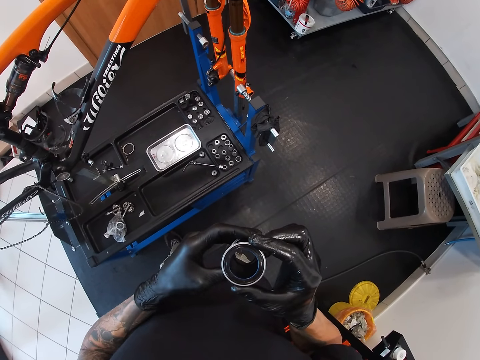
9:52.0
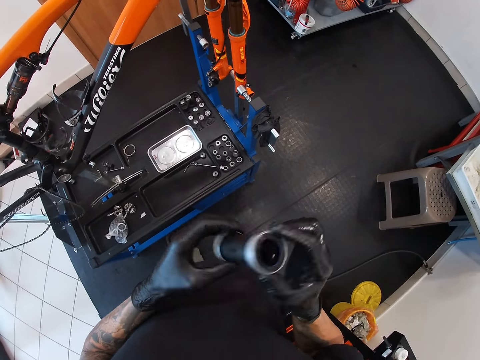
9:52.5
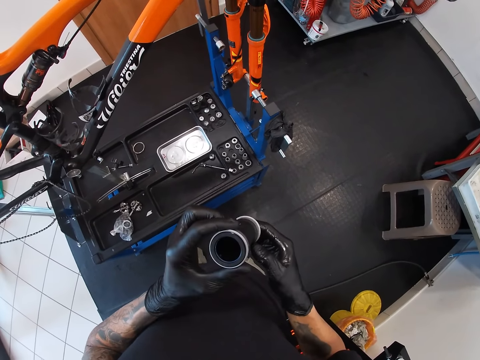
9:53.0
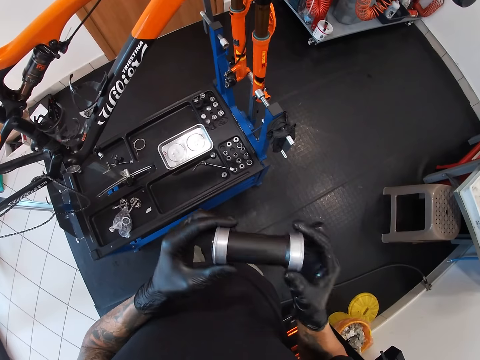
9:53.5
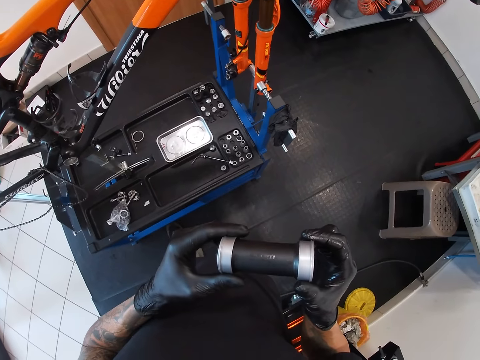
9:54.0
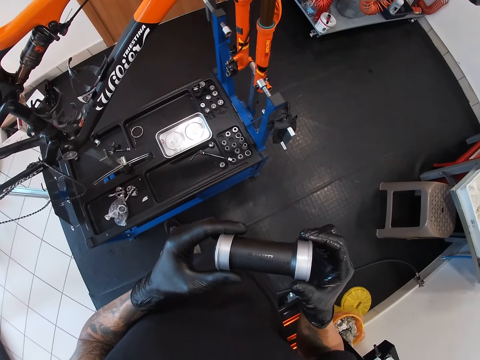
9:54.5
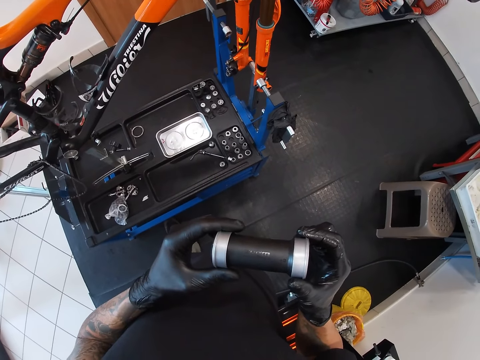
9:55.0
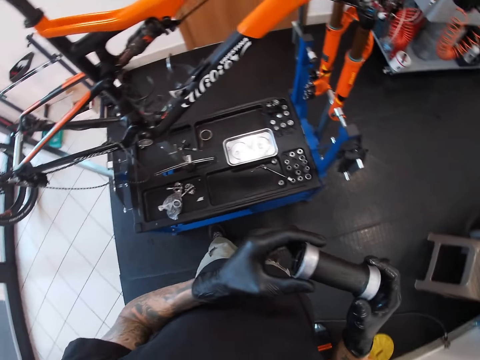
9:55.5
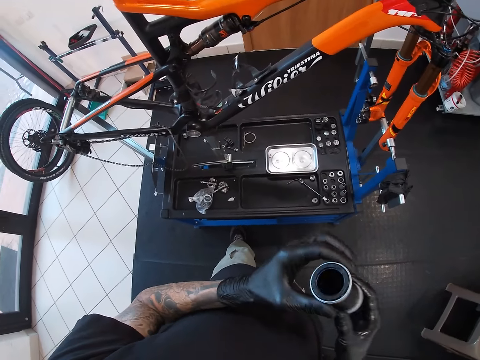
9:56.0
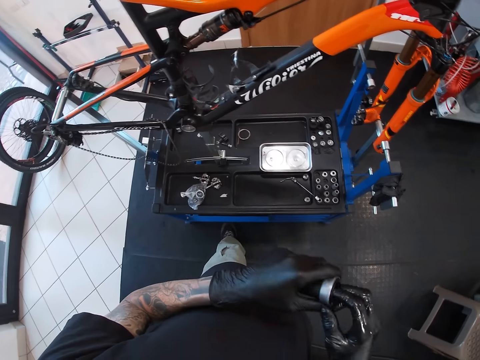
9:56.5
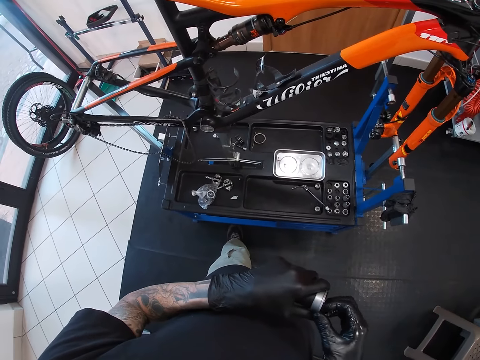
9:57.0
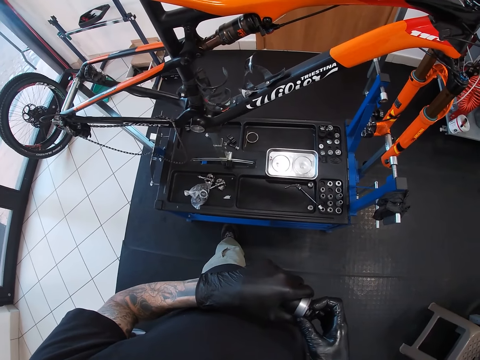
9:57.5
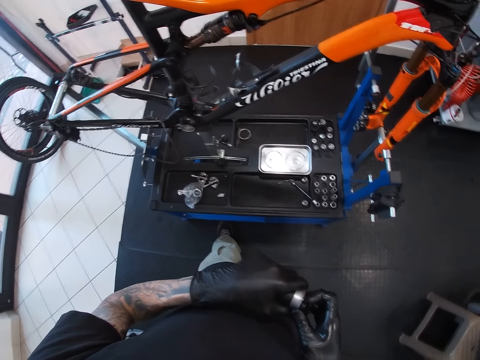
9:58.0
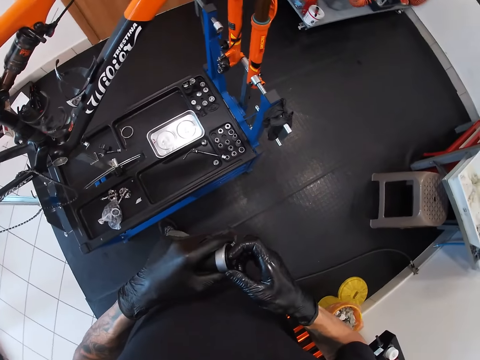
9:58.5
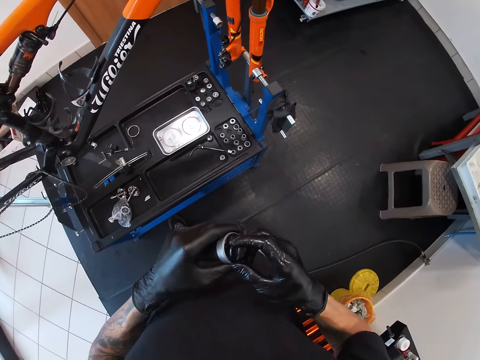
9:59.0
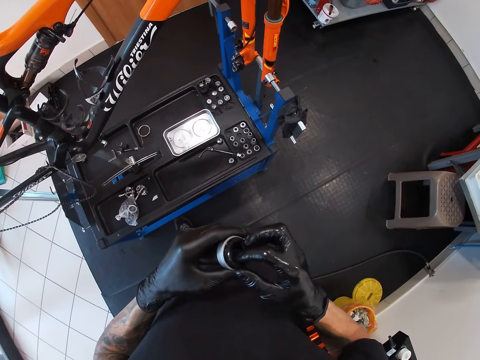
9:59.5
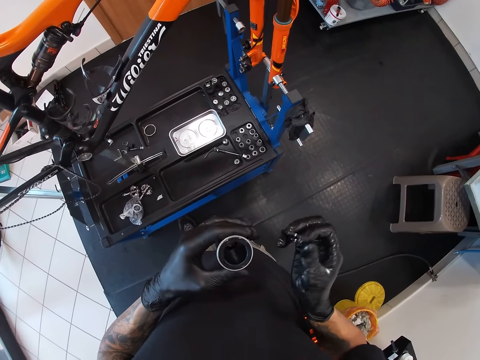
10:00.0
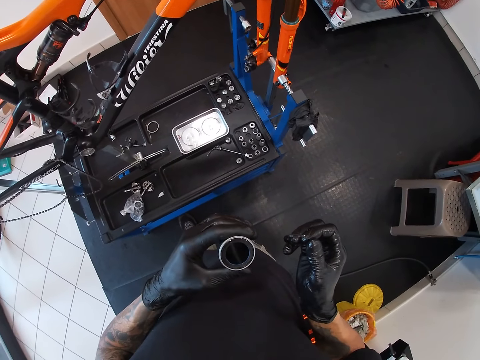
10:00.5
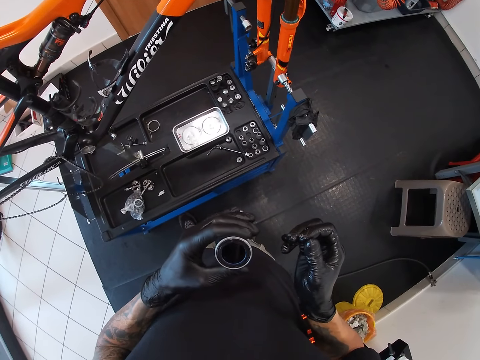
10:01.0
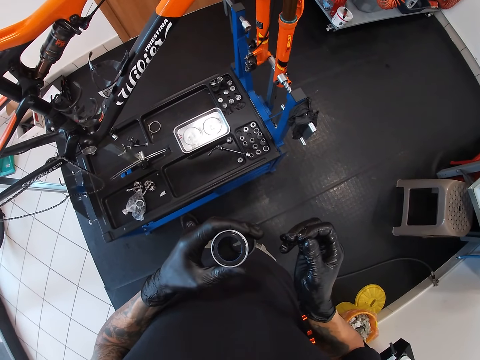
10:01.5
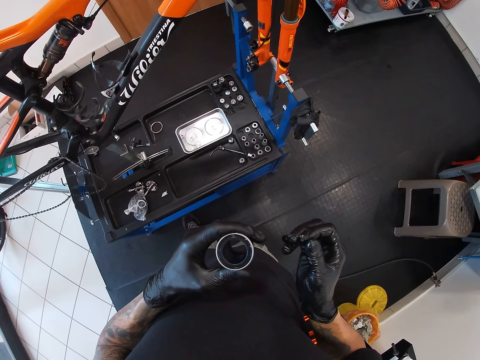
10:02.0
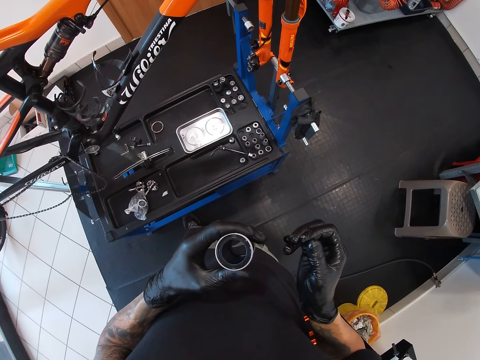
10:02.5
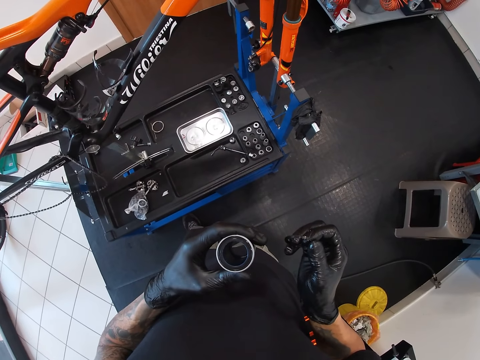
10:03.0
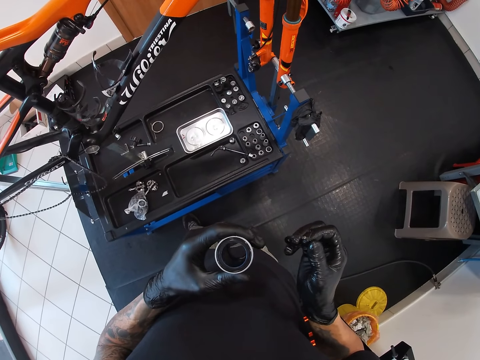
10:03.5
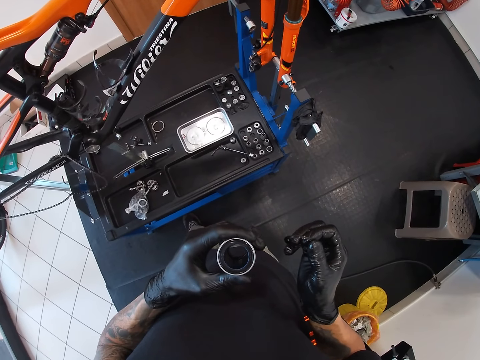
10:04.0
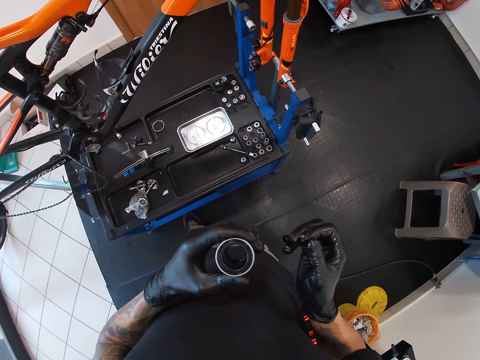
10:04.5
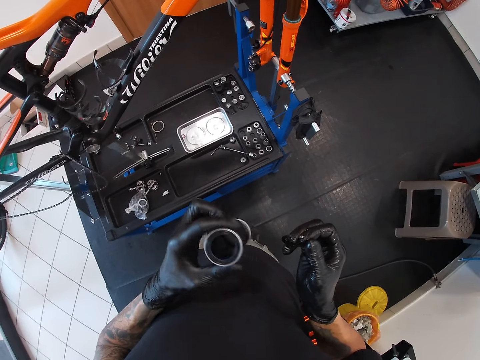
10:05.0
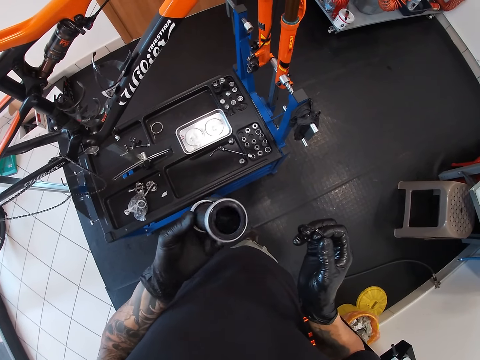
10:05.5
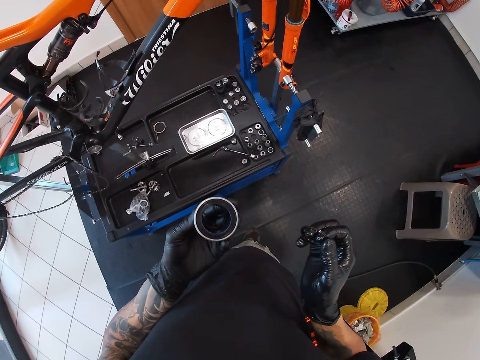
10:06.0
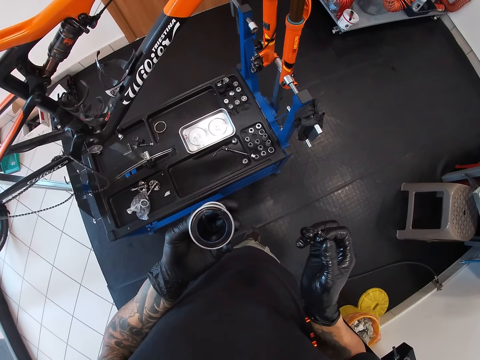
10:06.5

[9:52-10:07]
The camera wearer removes a plastic ring from the cylinder with his right hand. He examines the cylinder in his left hand.

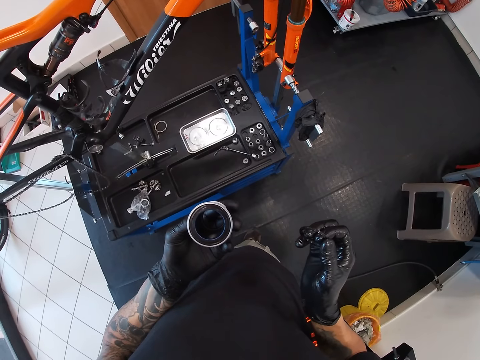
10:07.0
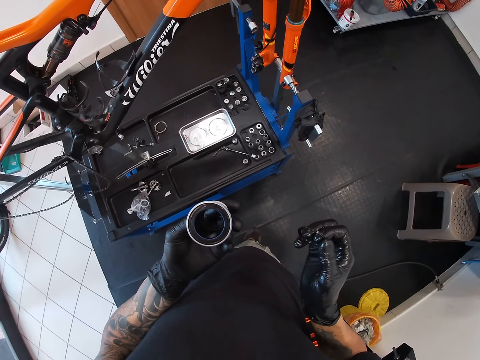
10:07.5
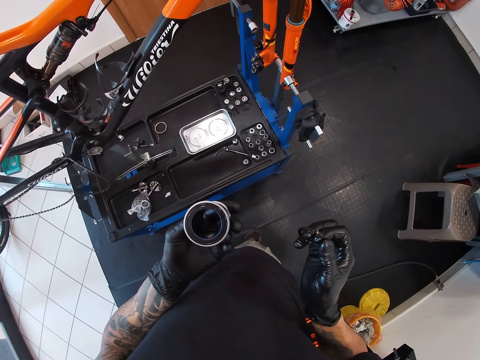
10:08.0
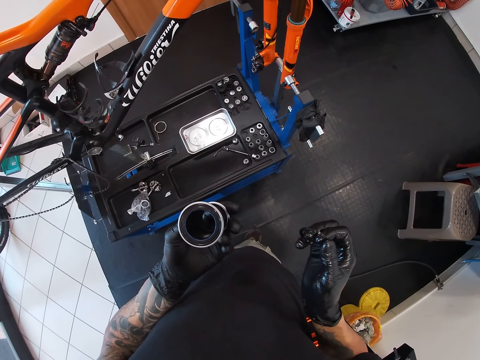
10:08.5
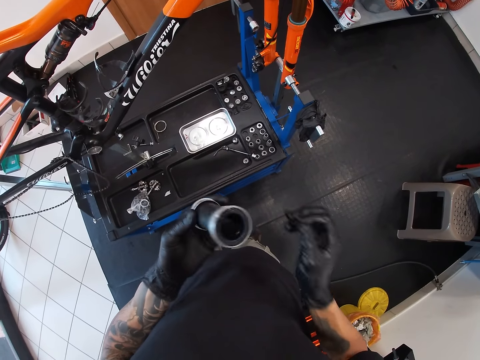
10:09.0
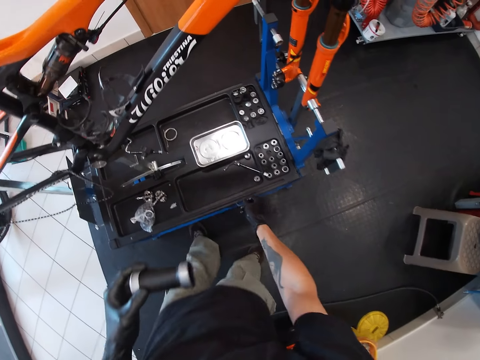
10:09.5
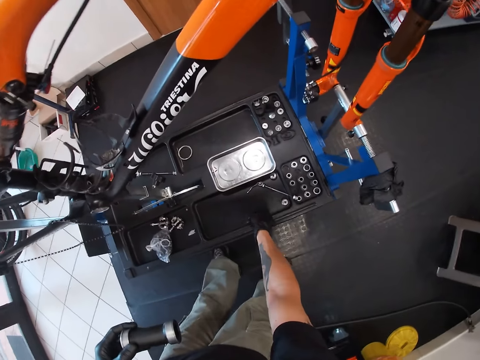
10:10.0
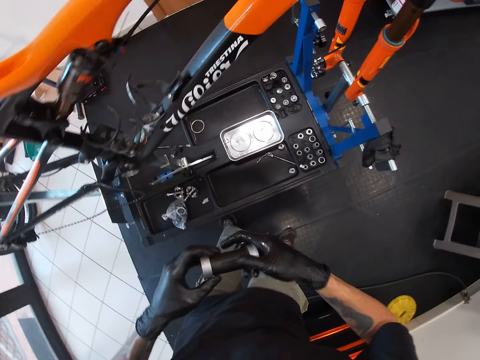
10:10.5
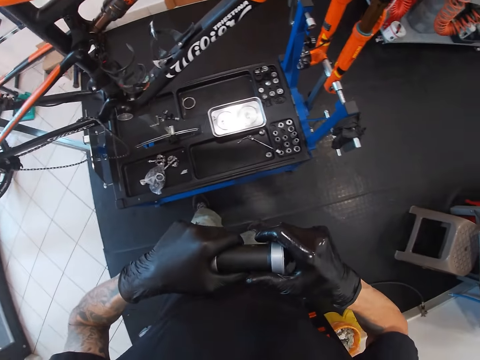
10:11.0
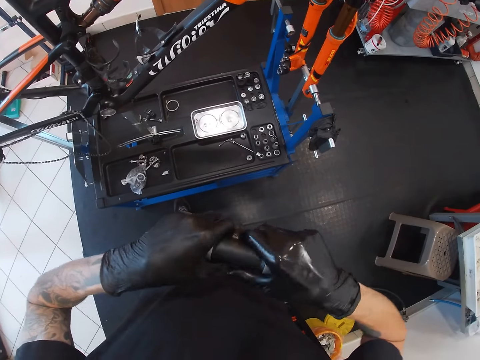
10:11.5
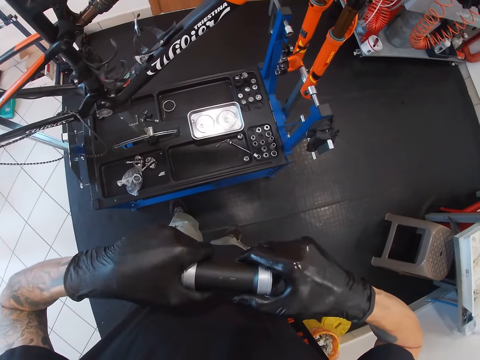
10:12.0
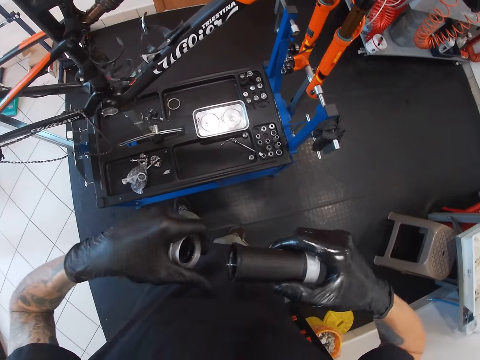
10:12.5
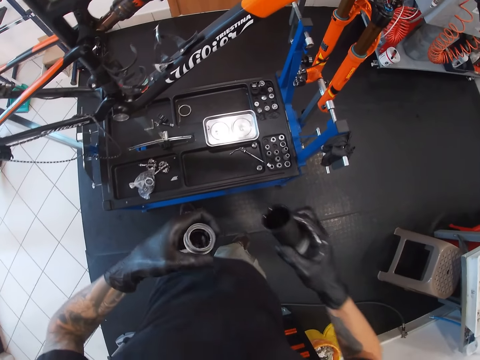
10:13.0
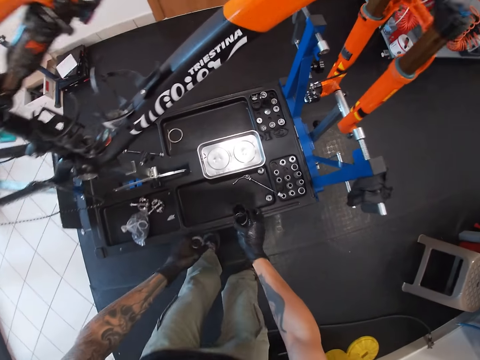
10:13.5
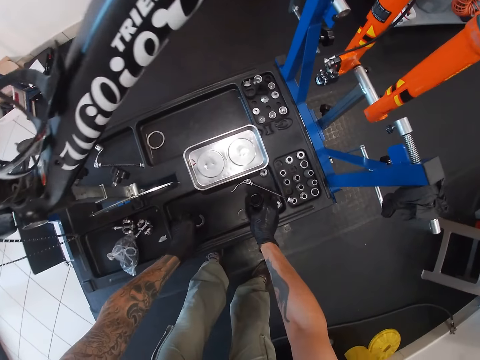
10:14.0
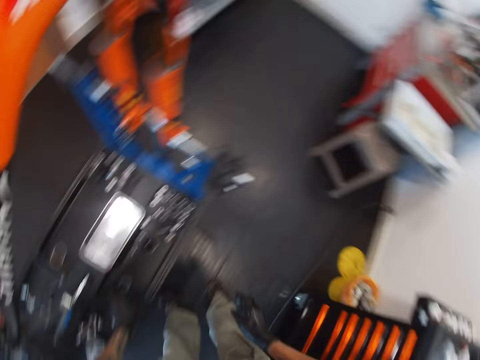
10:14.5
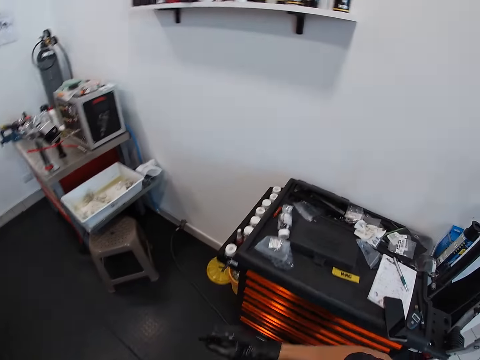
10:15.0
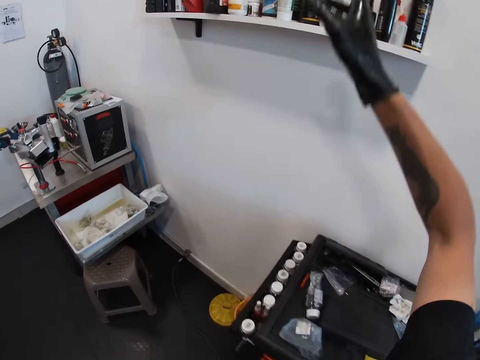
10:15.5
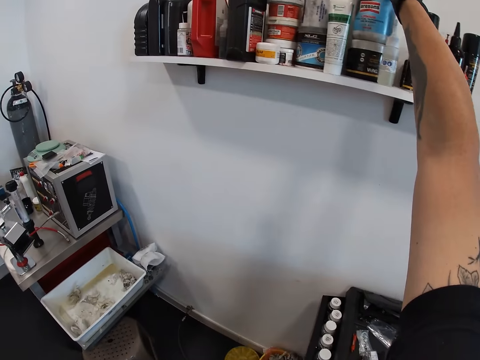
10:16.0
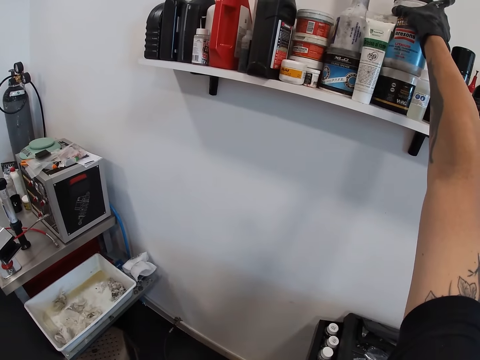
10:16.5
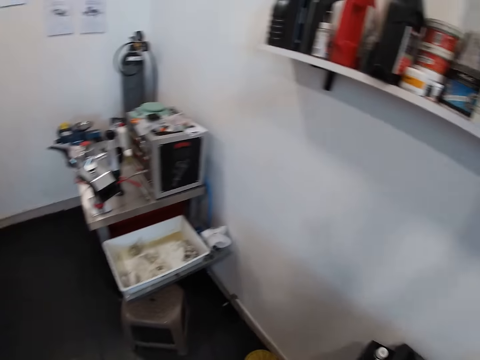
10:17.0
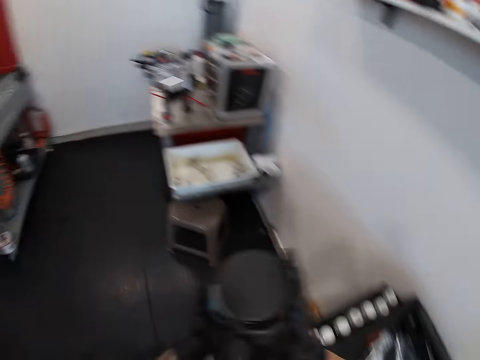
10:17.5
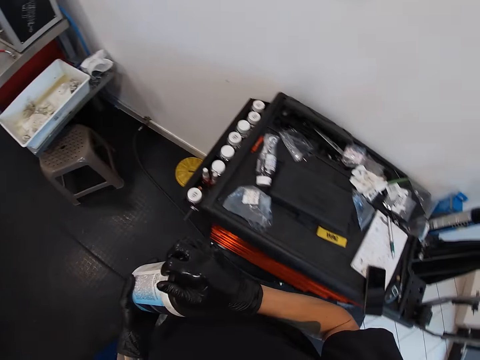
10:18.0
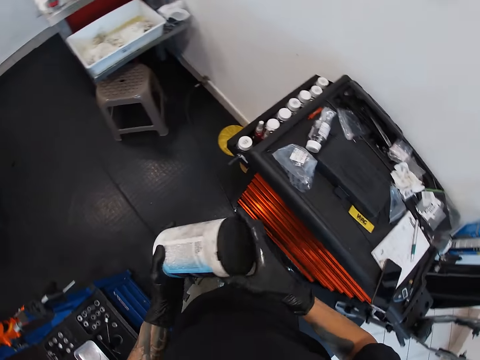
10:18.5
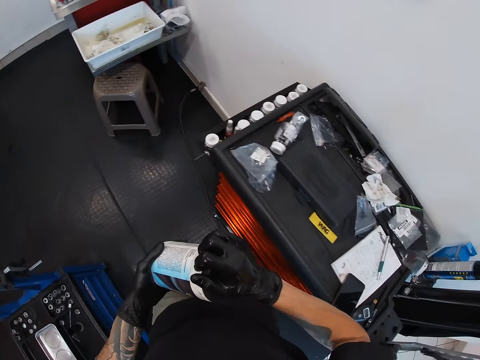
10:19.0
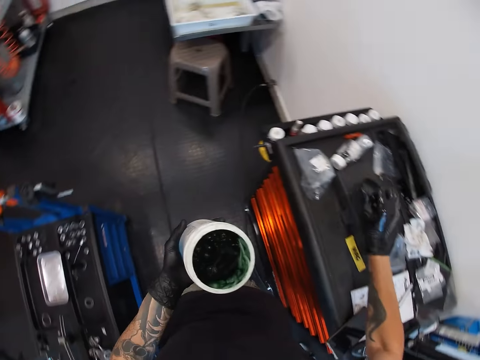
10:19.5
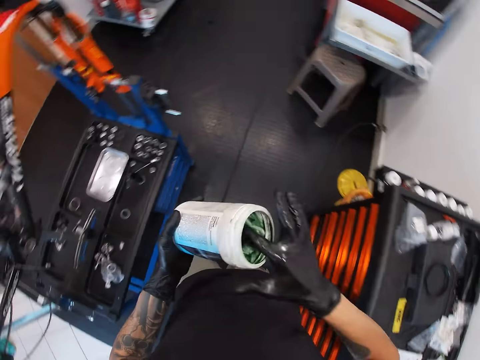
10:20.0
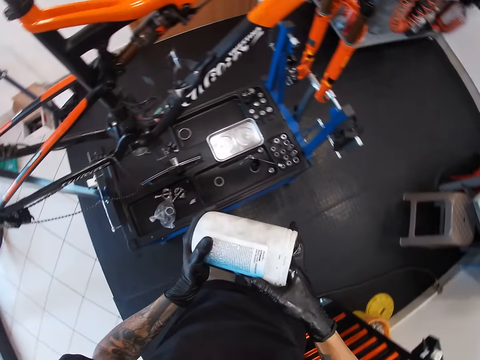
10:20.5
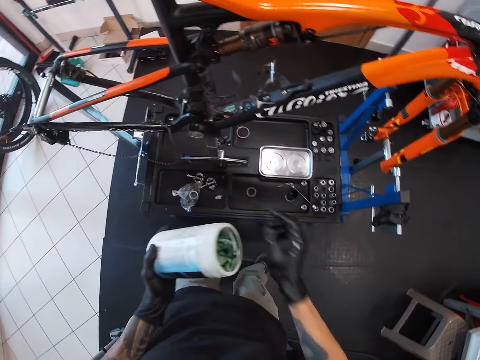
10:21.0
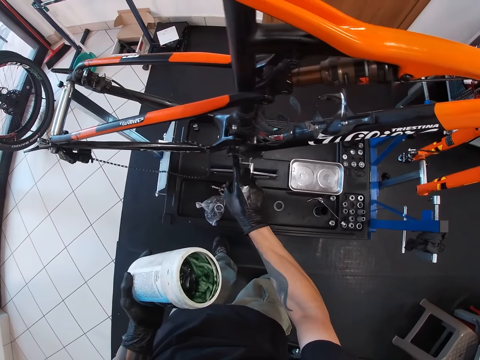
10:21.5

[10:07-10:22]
The camera wearer drops the plastic ring on the workbench with his right hand. He removes the cover of the cylinder with both hands. He drops the cylinder cover on the workbench with his left hand. He drops the cylinder on the workbench with his right hand. He picks a plastic container of grease from a shelf with his right hand. He opens the lid of the grease from the plastic container with his right hand. He drops the lid on the workshop dresser with his right hand. He scoops the grease from the plastic container with his right hand. He applies the grease from the plastic container to the bicycle with his right hand.
